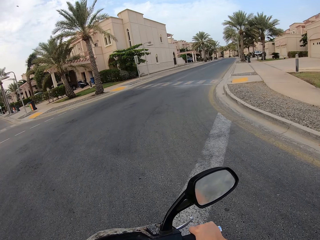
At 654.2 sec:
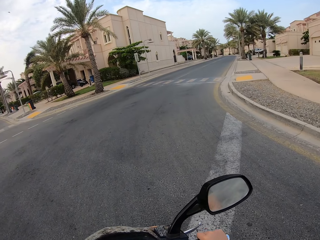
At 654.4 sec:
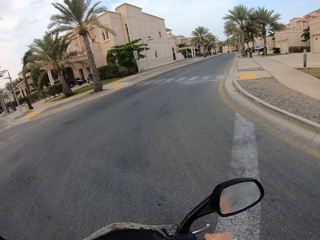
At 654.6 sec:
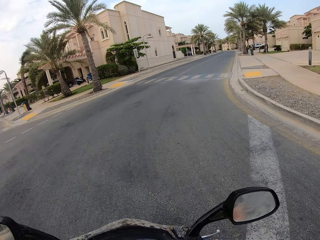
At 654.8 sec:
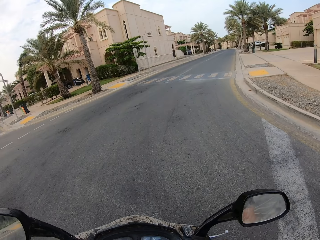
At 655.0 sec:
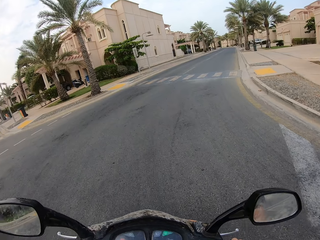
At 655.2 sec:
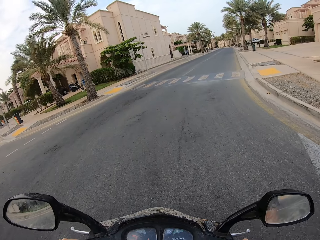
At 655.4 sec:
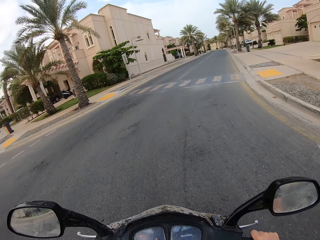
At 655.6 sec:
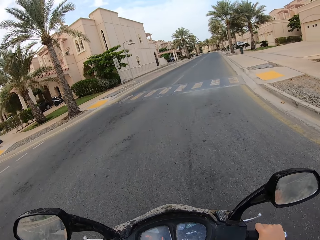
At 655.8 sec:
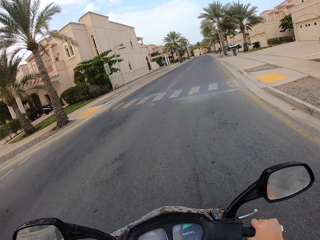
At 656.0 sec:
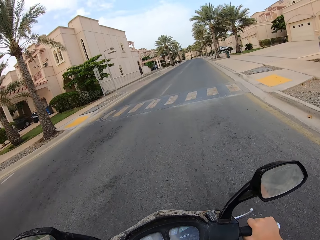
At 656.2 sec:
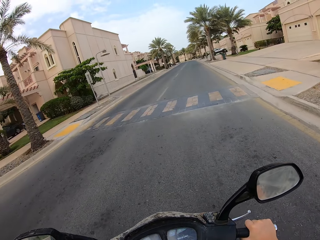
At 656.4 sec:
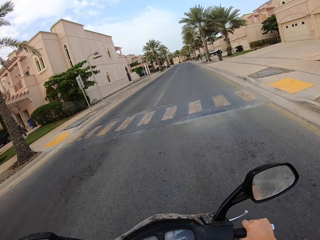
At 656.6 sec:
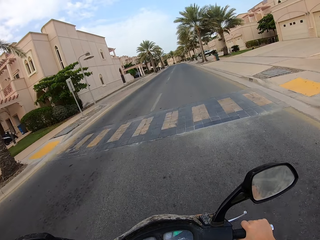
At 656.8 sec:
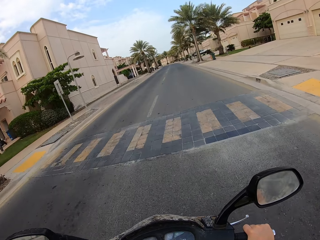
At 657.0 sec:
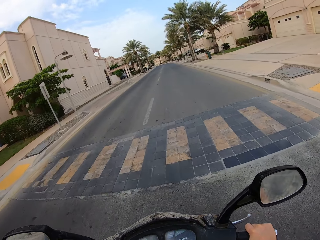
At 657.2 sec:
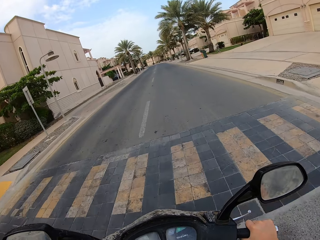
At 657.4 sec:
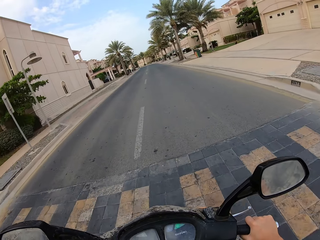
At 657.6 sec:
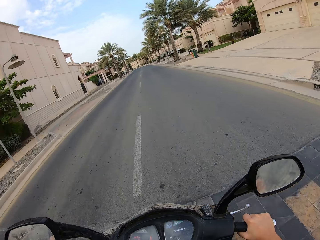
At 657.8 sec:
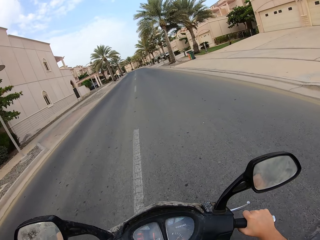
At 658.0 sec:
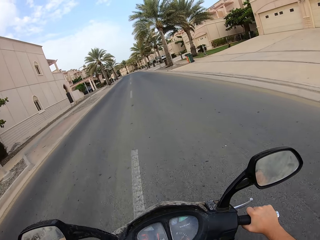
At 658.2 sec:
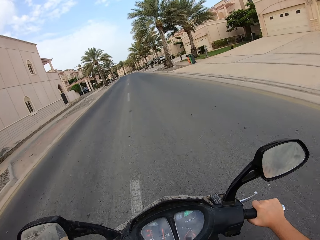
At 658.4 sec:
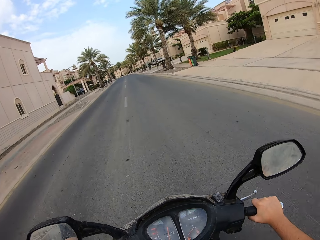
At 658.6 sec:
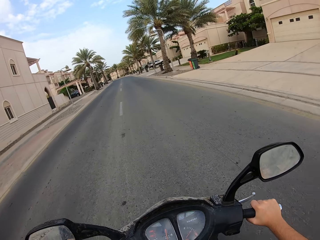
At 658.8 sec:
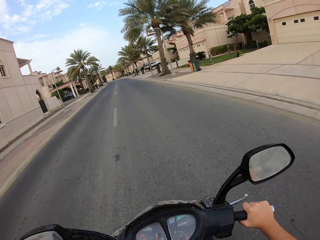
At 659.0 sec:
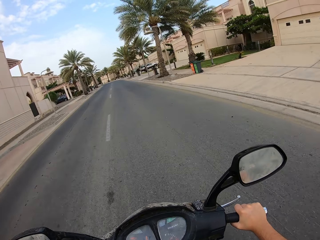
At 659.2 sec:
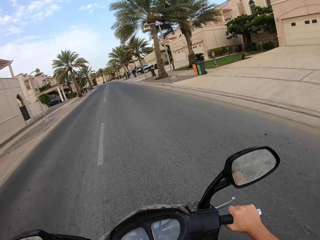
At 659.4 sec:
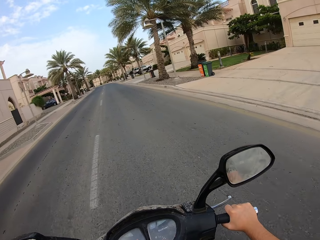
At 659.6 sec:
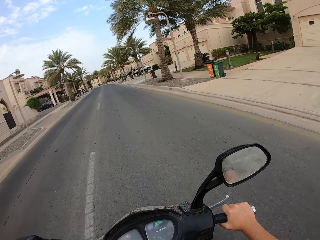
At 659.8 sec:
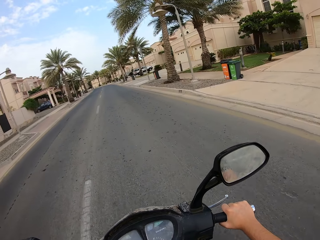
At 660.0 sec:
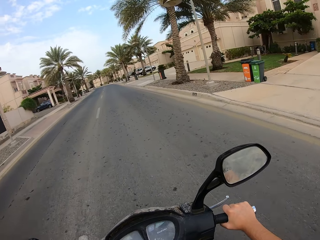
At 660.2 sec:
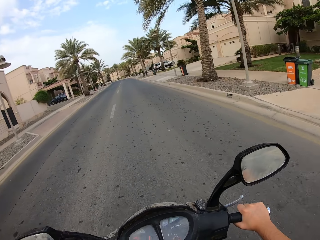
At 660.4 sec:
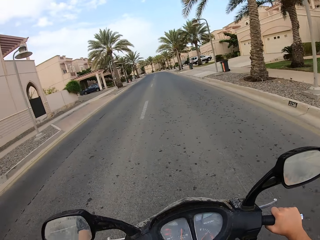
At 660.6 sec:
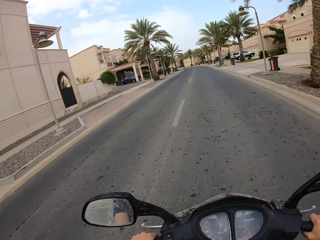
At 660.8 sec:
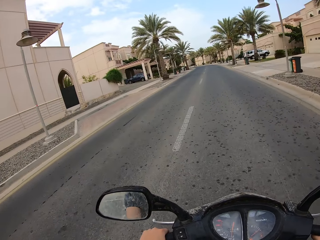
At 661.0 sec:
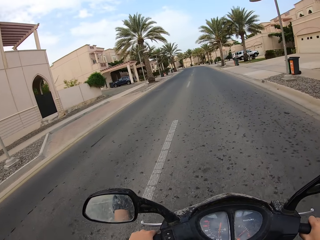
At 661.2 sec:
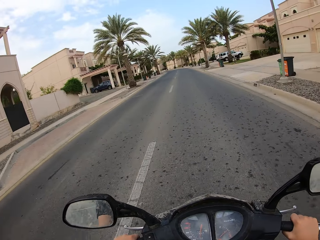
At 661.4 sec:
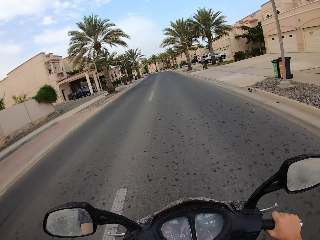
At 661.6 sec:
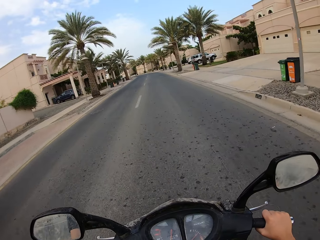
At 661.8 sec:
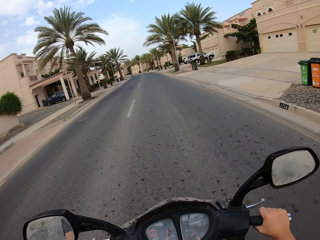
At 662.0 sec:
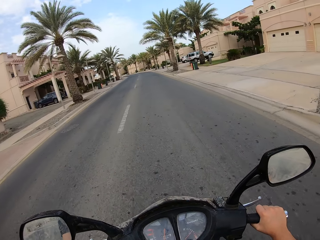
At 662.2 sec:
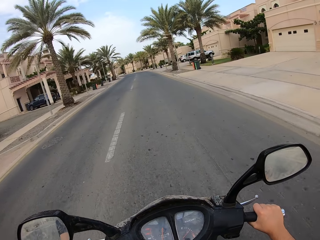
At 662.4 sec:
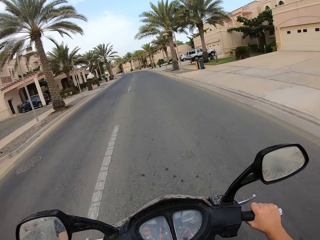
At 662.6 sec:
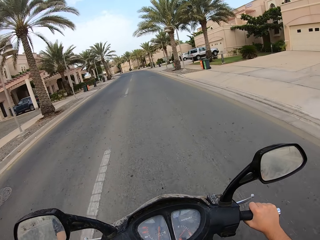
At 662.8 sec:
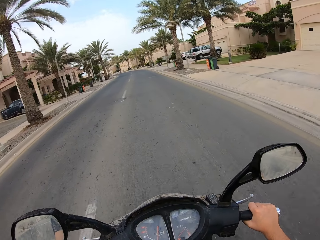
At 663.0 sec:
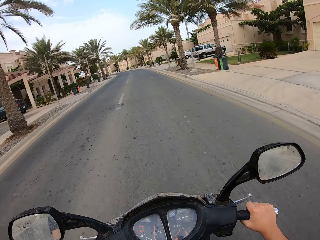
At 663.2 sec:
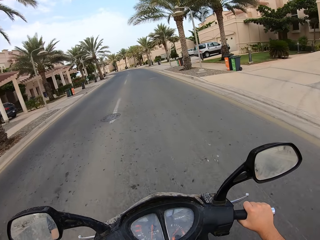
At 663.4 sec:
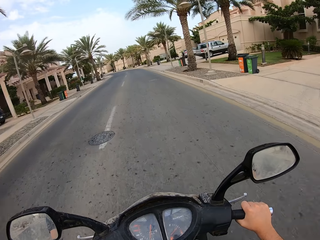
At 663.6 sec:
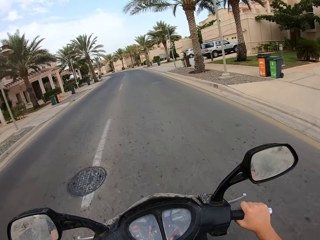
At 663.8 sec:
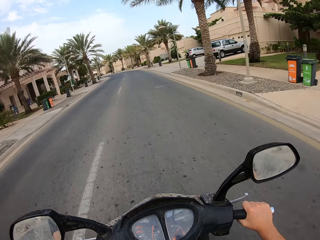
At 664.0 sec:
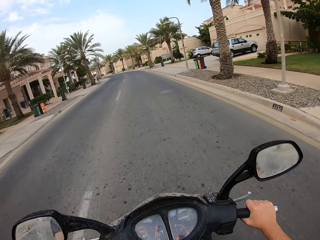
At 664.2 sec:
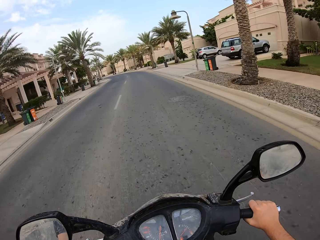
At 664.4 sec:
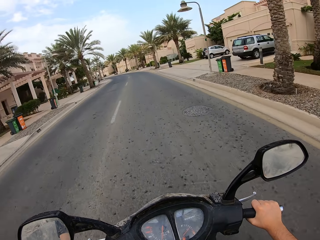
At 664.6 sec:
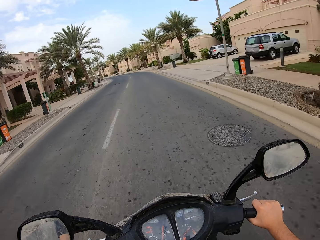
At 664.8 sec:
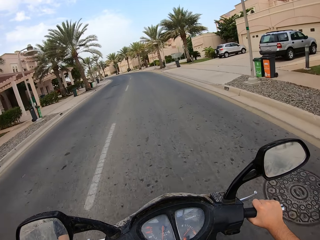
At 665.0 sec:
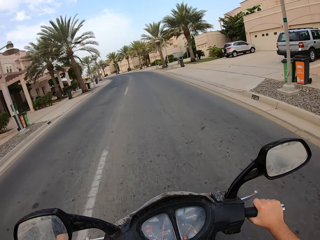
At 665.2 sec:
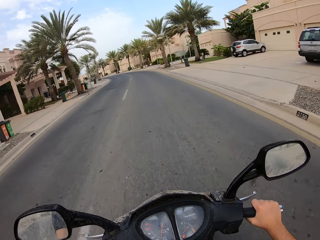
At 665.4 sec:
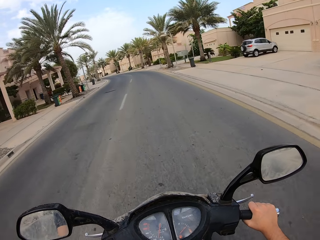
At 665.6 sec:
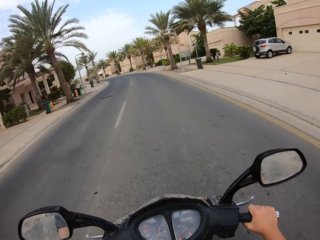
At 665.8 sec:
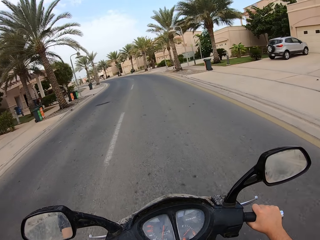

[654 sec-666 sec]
The camera wearer turns to the right side of the road. They continue riding a motorcycle along the road.

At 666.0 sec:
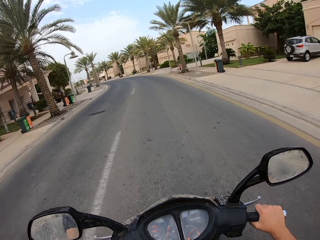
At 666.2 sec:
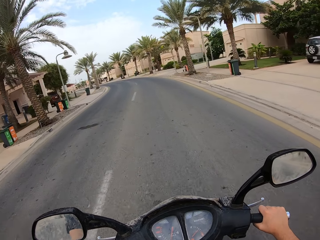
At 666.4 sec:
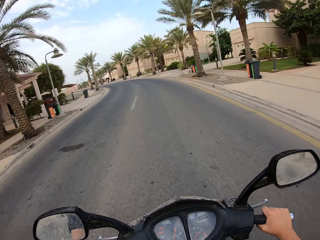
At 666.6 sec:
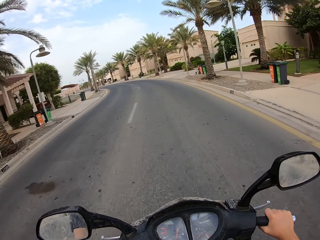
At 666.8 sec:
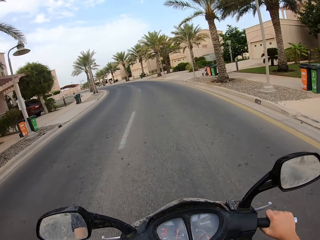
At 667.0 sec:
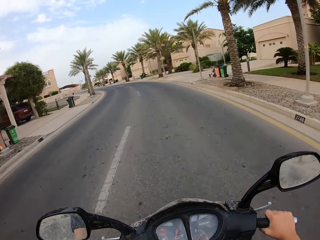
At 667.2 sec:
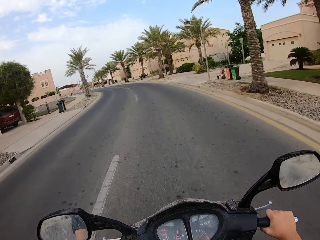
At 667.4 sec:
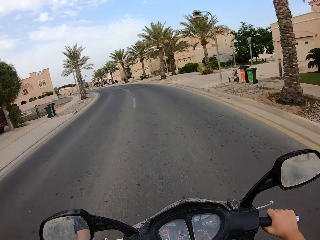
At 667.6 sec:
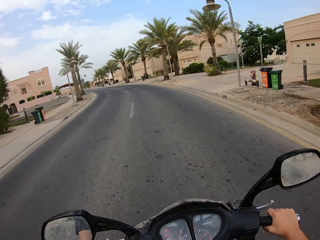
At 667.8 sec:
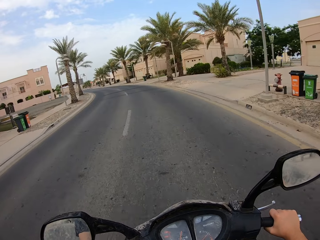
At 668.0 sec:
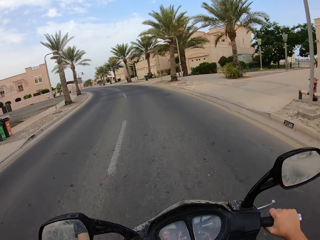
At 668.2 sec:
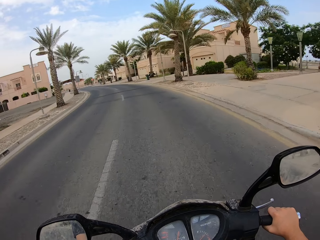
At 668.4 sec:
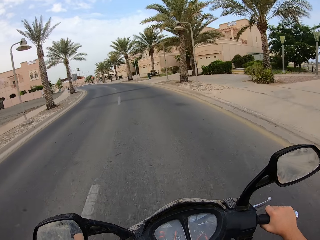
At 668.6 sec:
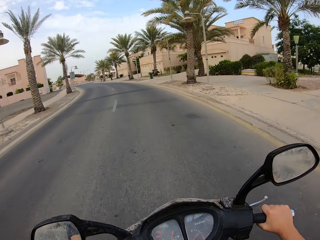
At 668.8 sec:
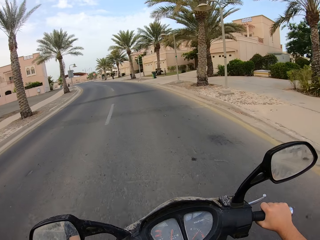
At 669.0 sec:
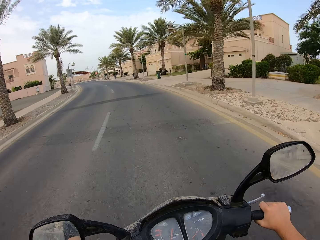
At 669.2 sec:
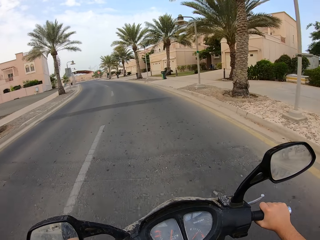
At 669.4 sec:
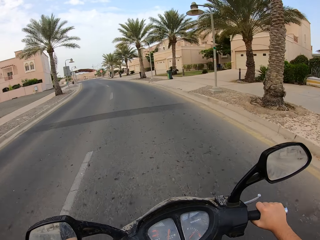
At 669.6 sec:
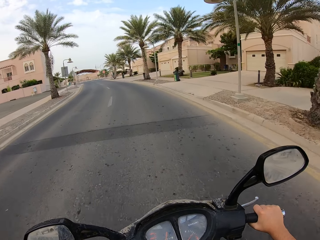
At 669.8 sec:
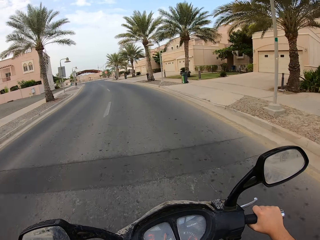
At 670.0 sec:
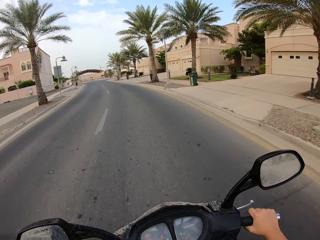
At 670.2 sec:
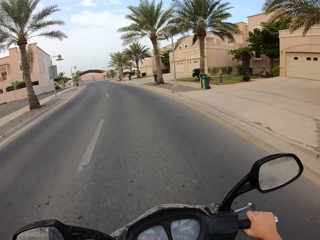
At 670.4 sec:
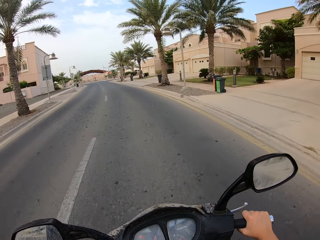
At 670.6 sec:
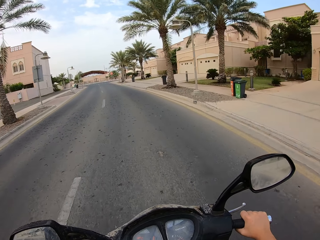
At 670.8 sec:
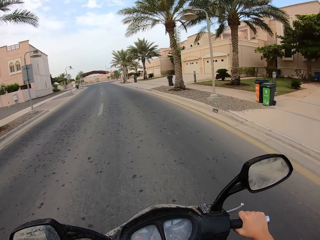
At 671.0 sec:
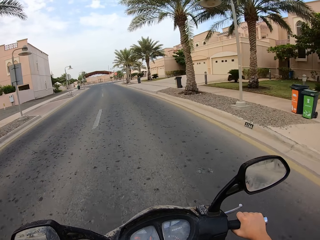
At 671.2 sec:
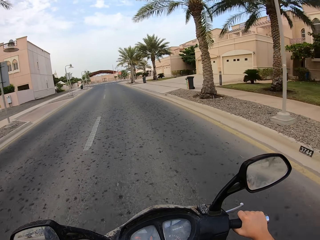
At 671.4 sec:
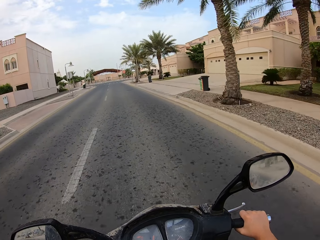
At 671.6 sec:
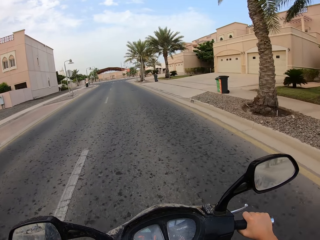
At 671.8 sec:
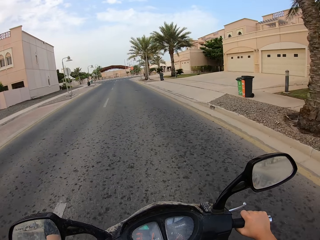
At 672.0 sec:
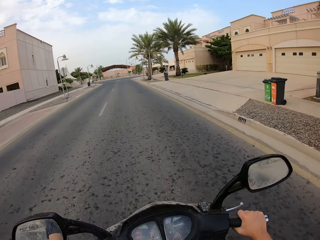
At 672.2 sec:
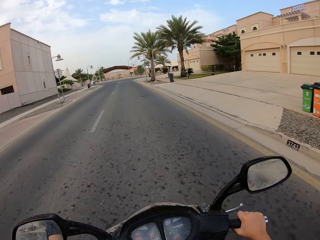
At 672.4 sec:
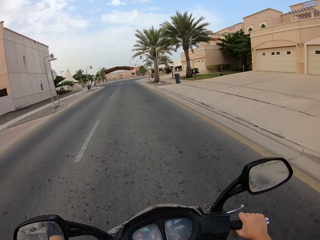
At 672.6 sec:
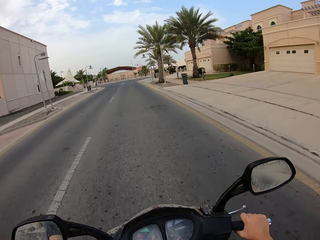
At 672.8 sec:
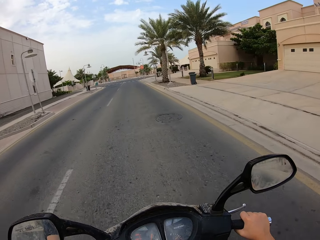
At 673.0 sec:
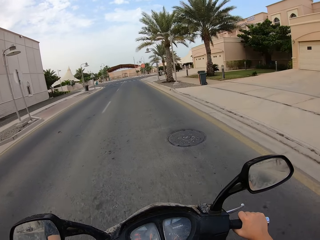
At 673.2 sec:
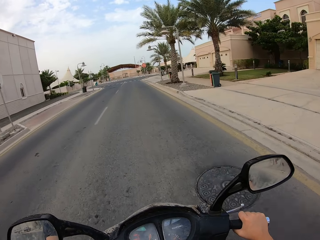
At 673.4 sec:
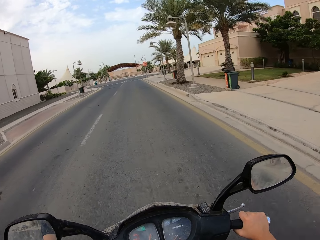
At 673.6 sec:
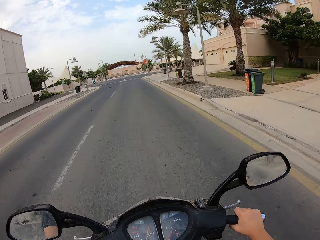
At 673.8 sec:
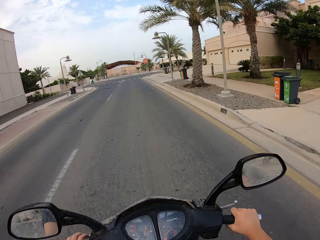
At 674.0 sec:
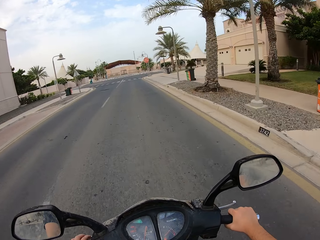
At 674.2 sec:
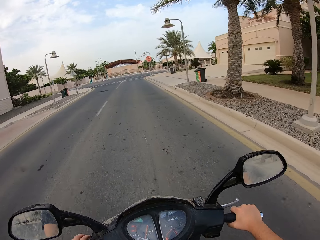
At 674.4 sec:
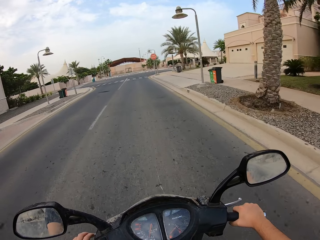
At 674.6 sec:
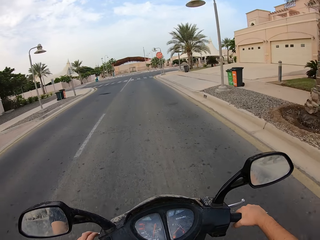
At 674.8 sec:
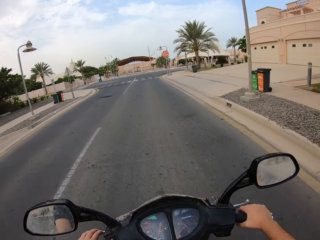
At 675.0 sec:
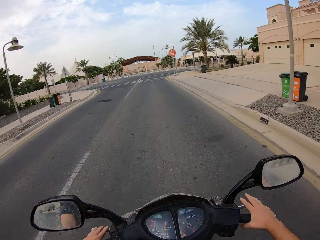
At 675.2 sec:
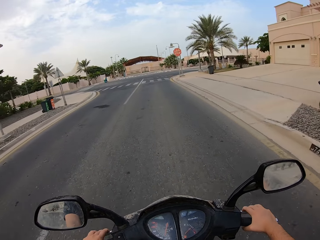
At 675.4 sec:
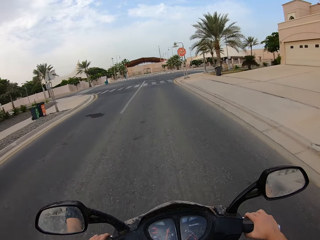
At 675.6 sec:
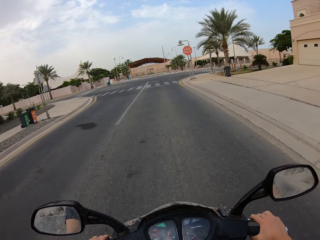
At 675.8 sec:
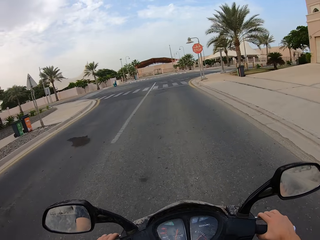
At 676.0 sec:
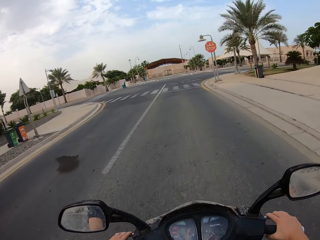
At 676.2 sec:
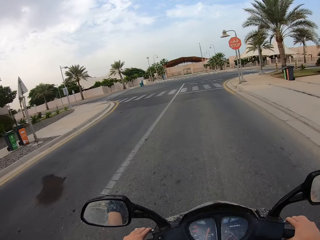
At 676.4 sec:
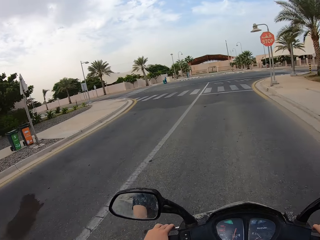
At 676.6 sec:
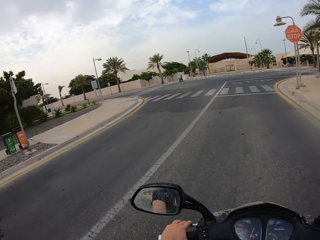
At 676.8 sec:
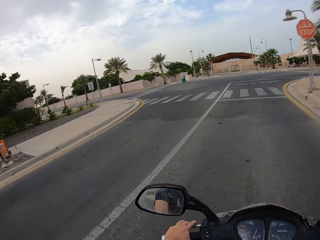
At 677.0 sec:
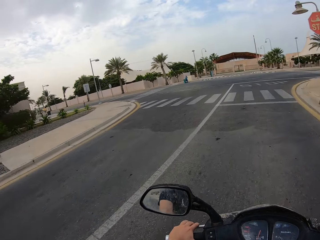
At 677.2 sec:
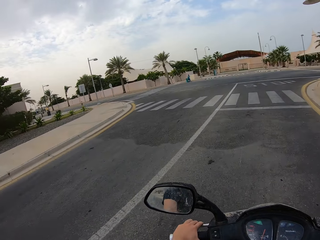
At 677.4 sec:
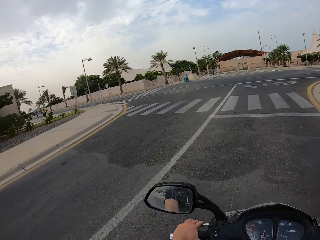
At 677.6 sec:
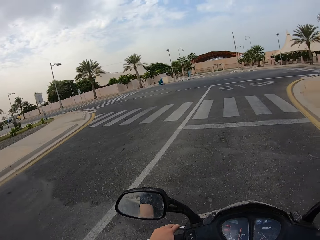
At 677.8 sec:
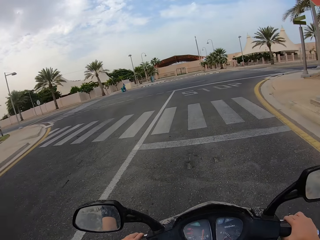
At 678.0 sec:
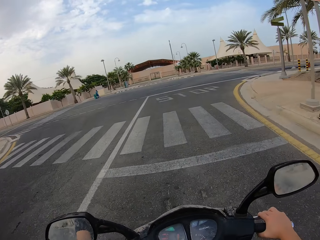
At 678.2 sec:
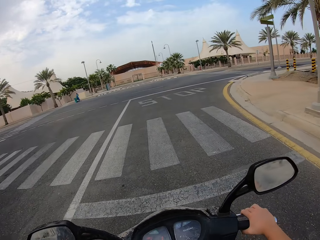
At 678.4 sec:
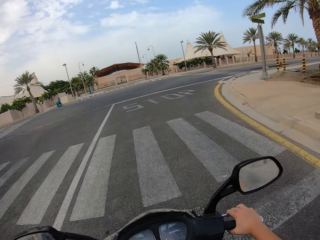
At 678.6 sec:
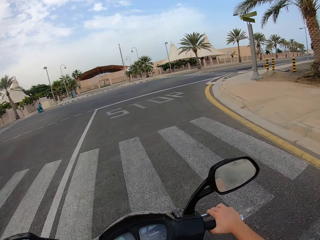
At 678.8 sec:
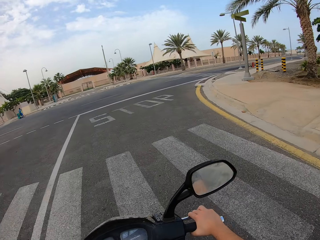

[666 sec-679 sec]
The camera wearer holds the brakes.
